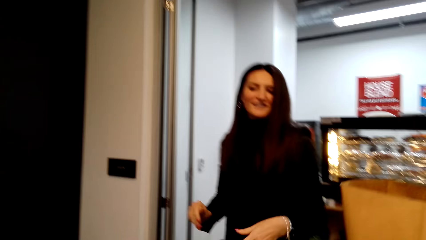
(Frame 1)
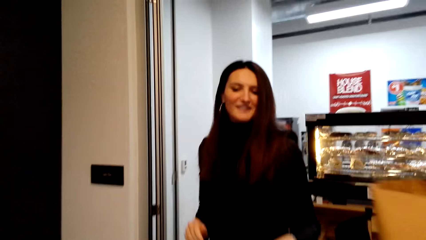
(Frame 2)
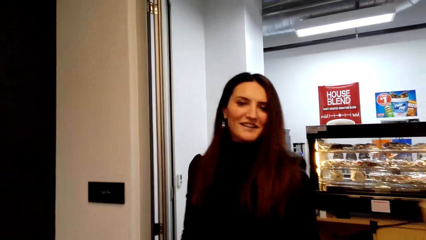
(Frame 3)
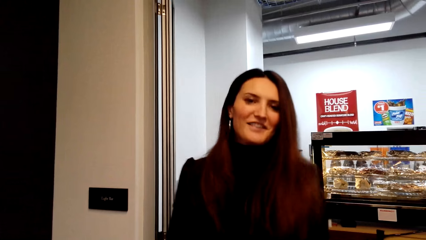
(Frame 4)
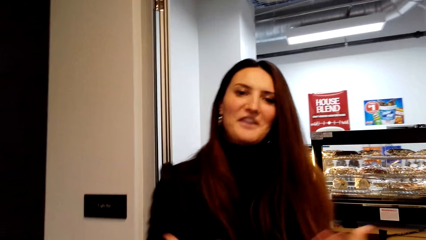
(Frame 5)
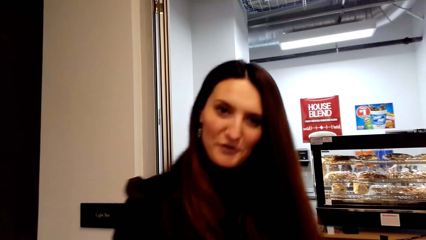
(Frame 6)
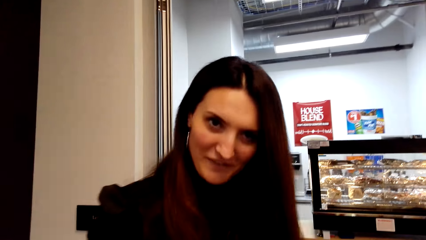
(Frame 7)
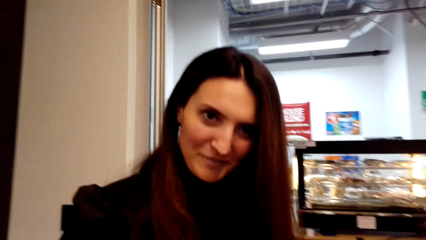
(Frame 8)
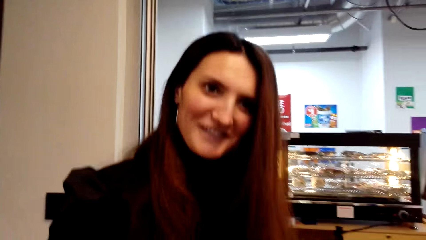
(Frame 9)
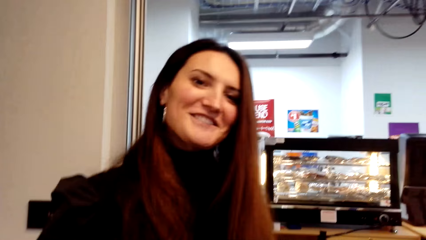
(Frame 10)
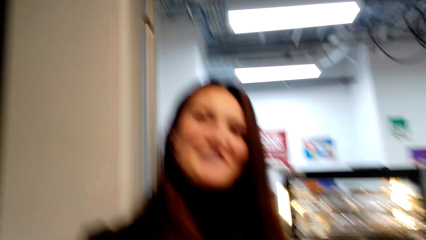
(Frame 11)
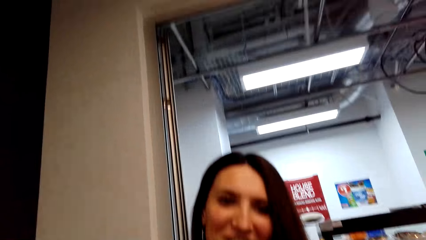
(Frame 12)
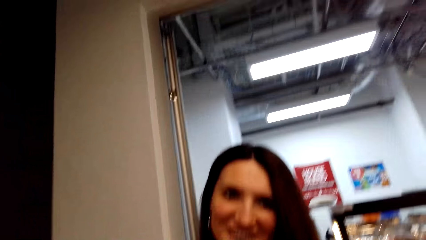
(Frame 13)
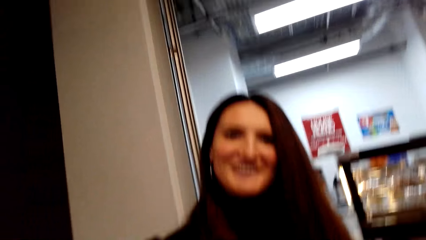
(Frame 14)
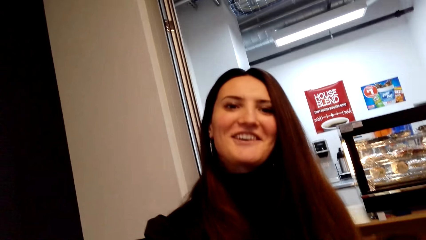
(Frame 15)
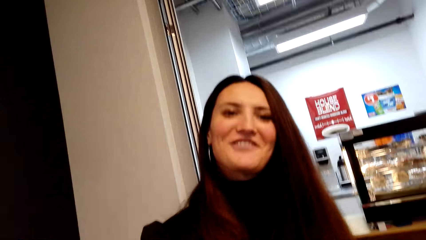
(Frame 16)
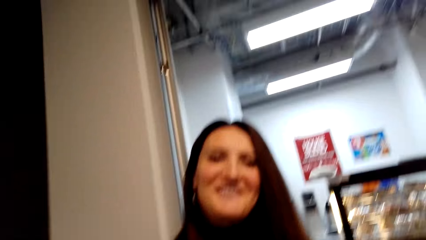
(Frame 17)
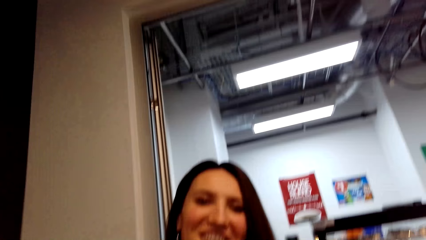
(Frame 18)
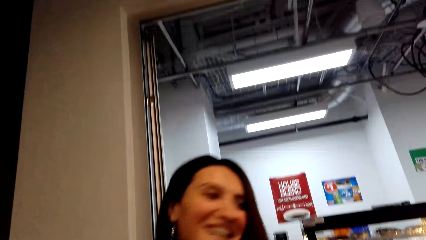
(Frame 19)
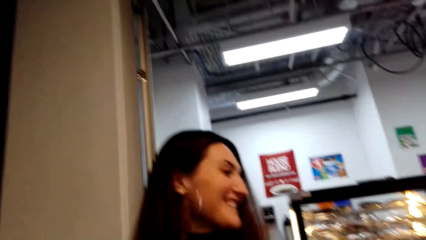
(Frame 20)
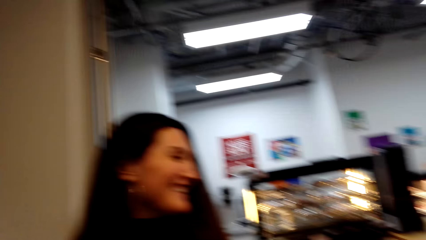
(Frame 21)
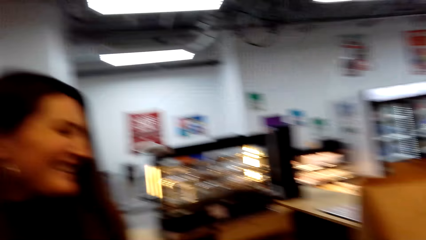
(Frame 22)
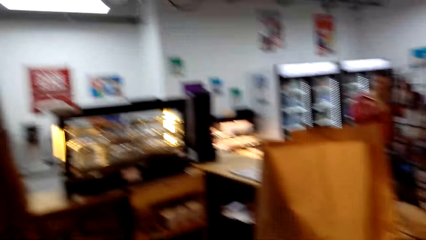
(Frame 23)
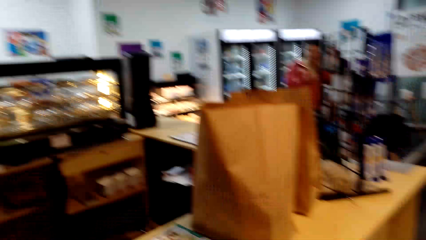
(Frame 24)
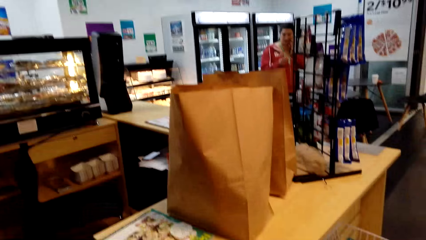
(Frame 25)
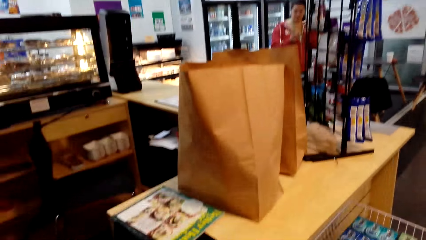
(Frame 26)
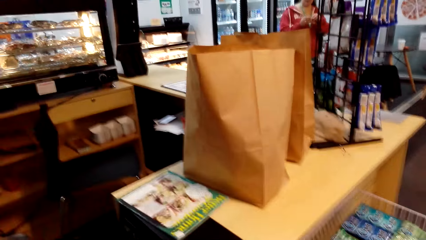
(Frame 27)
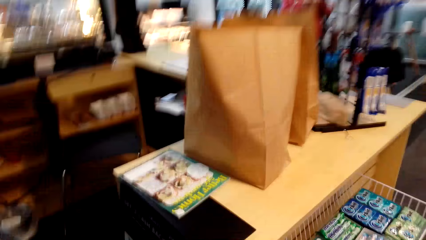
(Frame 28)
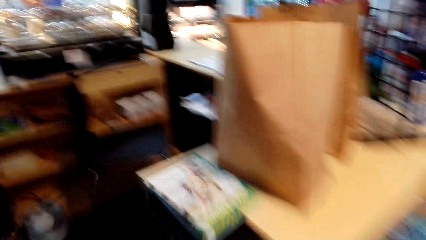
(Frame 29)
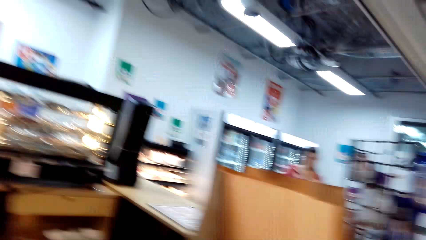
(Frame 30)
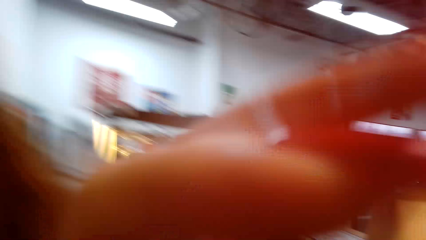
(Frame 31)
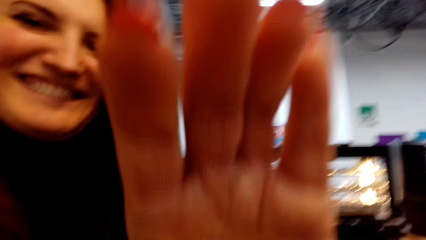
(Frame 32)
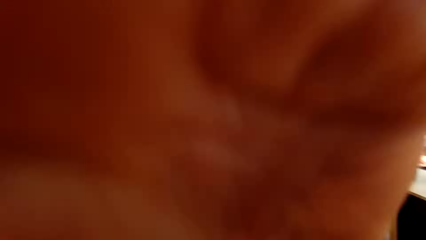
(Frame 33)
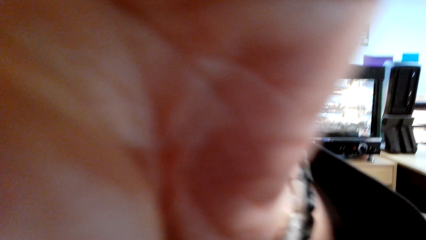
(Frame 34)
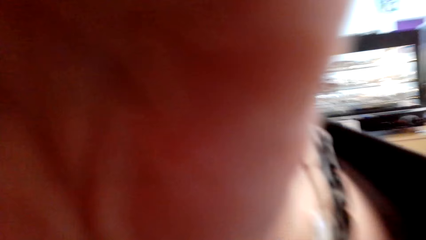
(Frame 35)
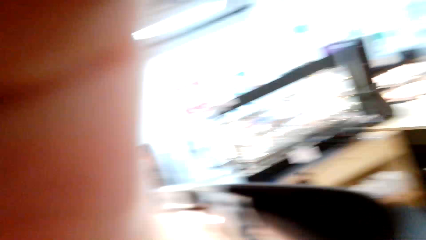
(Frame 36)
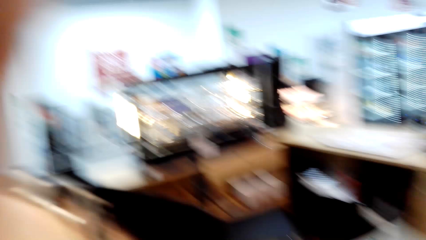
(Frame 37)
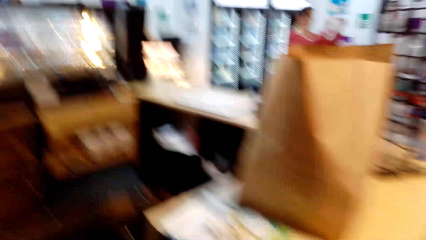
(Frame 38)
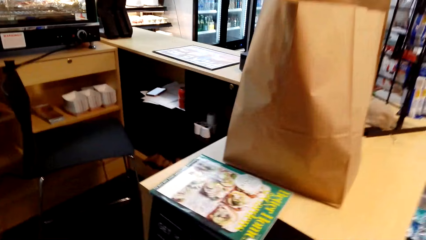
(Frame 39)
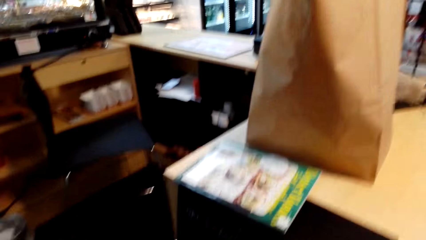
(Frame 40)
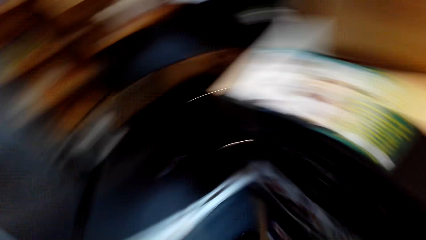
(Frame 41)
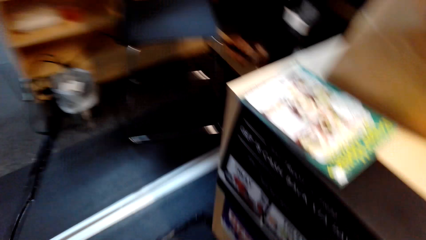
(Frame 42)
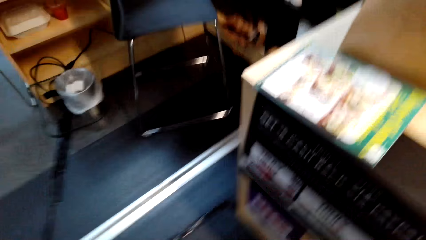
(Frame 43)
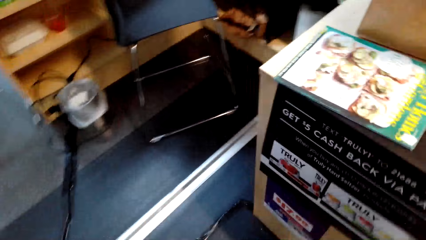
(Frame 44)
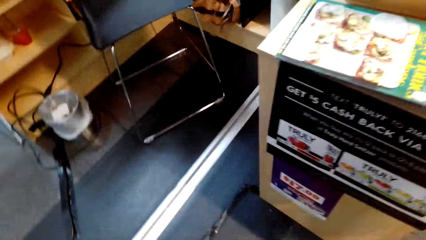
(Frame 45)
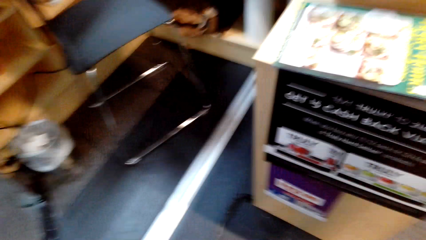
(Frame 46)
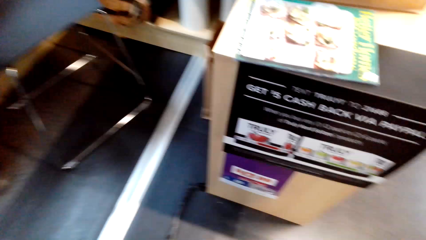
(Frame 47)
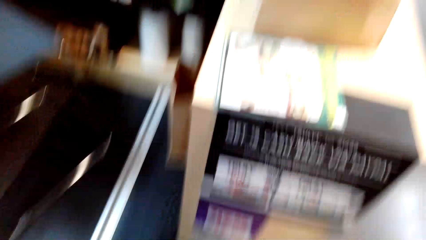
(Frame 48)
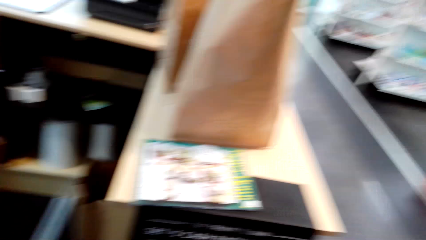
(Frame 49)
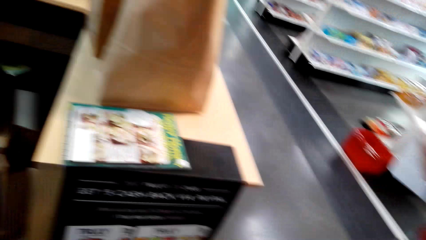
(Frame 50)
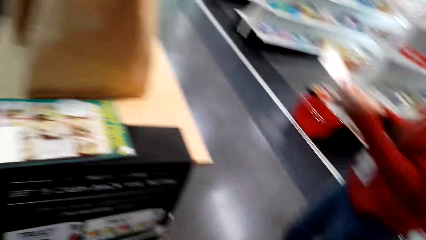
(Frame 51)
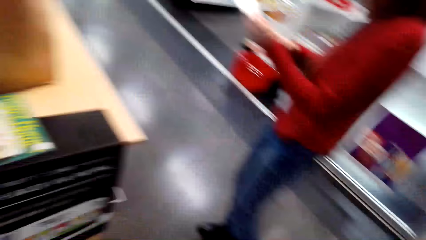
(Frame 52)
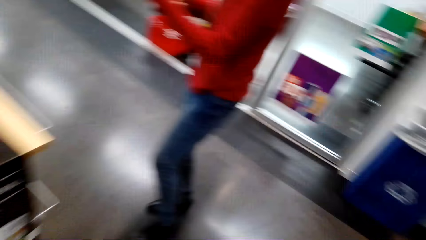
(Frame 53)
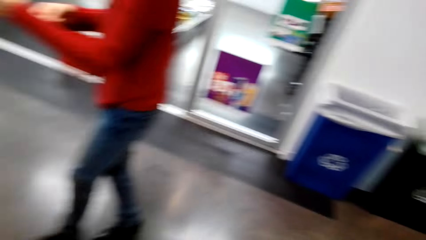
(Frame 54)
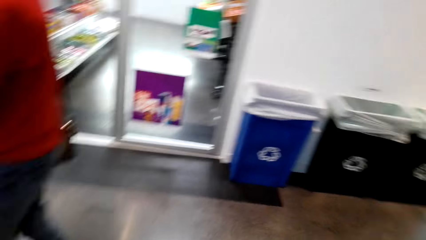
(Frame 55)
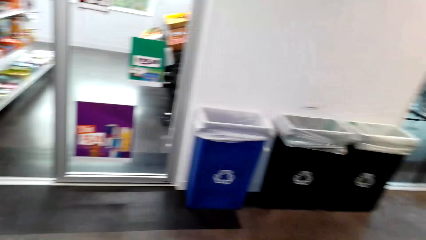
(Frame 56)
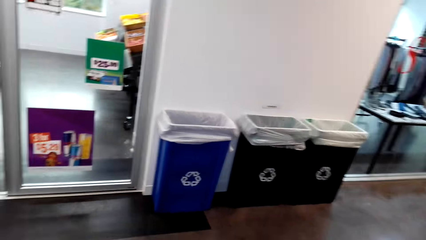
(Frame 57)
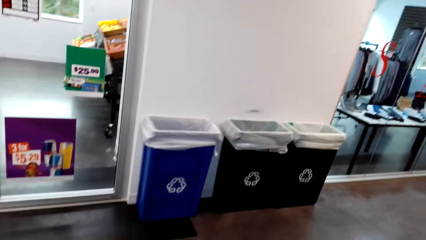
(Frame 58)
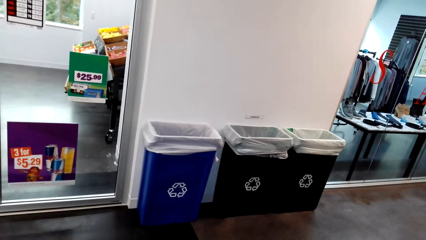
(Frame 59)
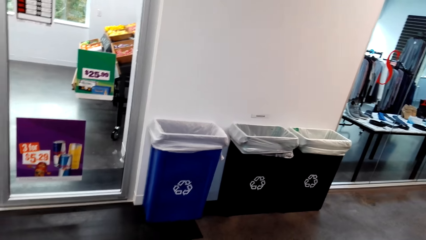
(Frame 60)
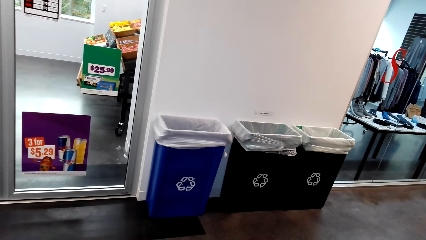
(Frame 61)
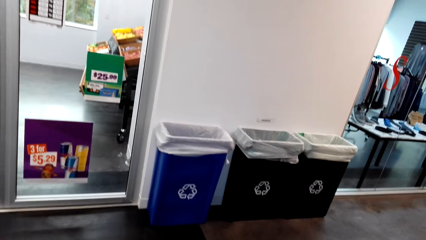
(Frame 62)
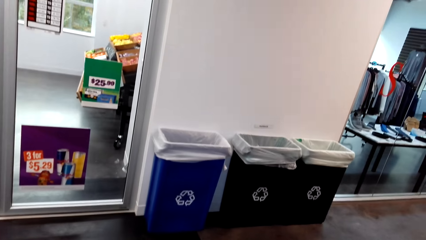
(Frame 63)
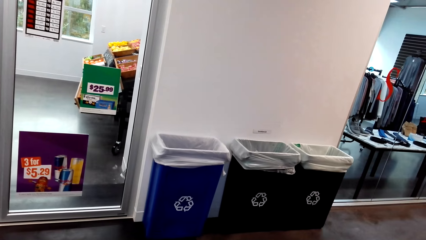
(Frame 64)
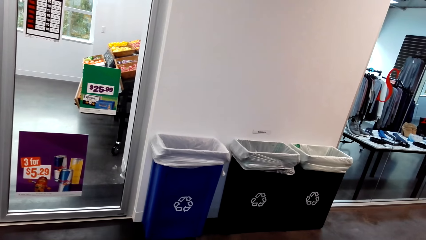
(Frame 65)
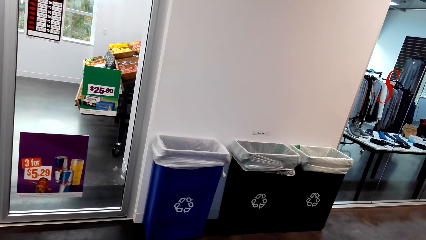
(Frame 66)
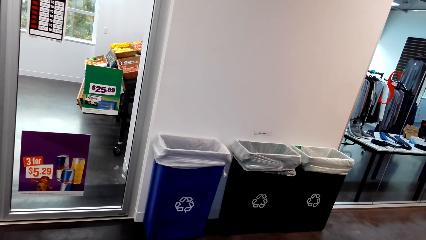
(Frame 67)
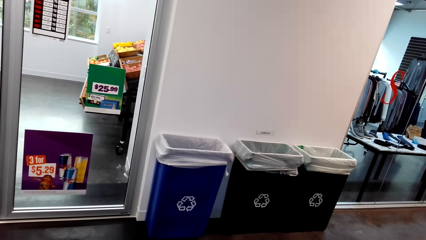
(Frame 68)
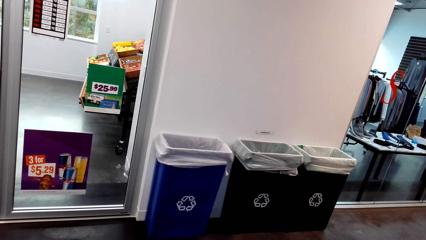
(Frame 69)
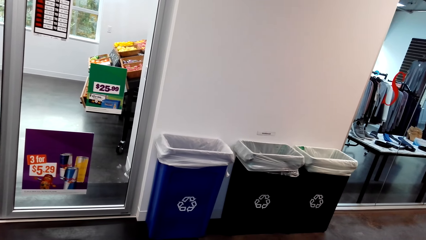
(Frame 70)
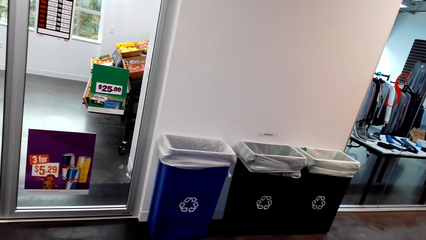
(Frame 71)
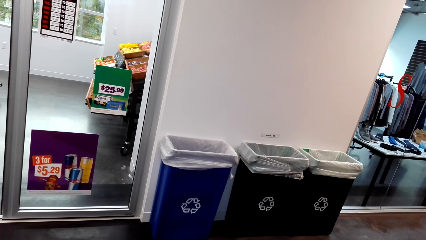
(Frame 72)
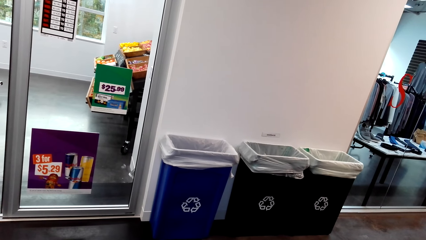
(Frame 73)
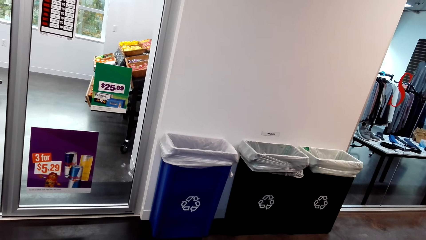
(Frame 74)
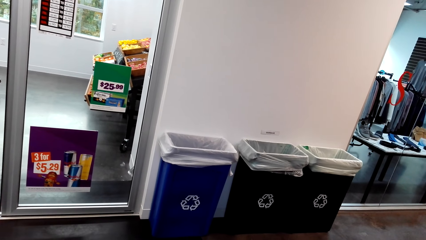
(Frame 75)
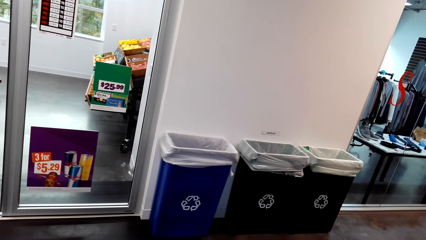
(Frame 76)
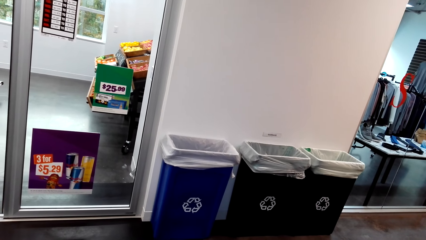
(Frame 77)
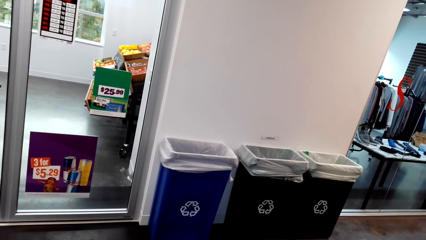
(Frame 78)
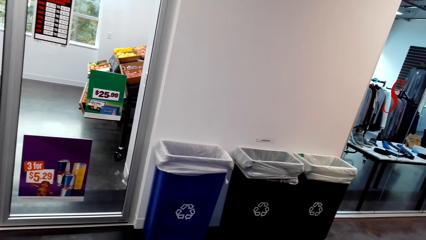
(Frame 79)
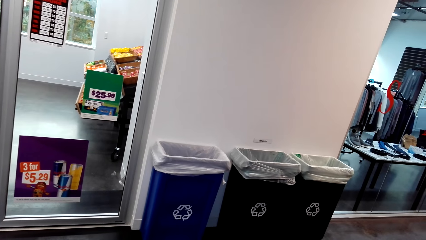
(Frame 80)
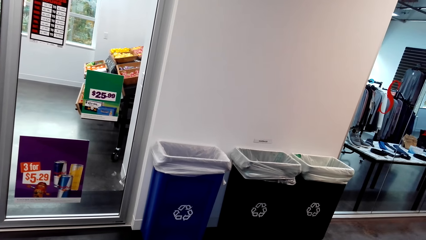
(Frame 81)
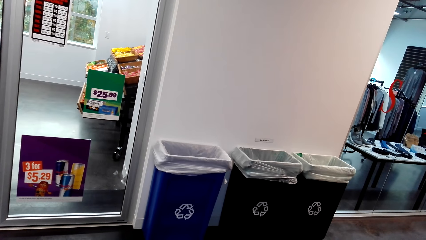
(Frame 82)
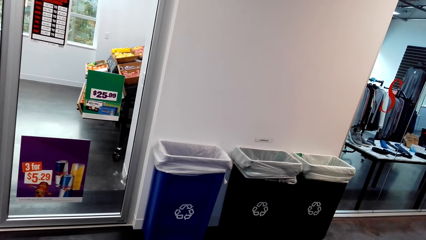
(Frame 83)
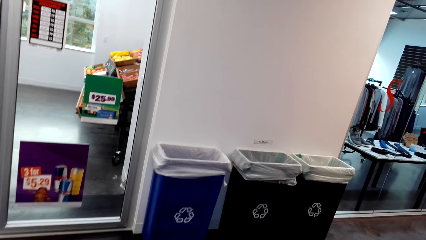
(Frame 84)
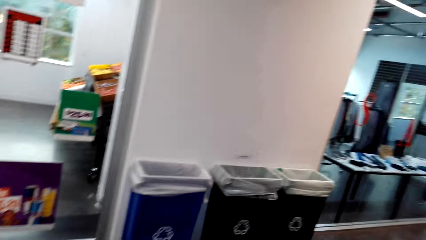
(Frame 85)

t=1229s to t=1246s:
A person speaks to the camera wearer. The camera wearer looks around. The person touches the glasses. The camera wearer looks around.
